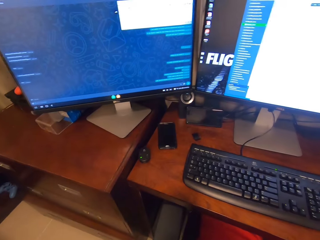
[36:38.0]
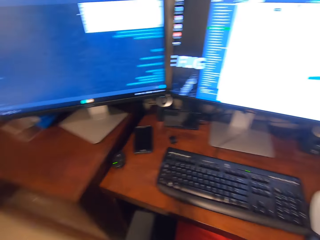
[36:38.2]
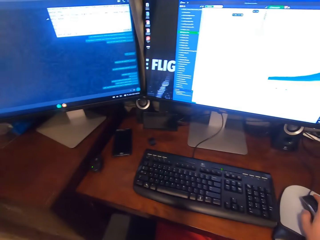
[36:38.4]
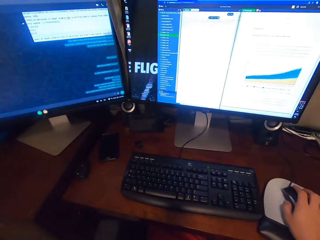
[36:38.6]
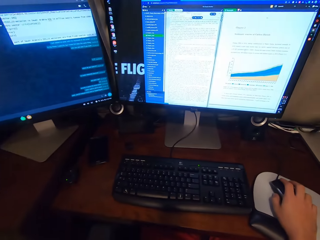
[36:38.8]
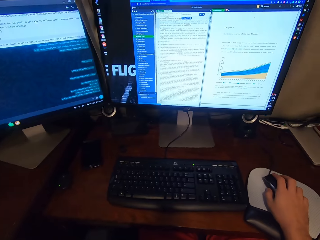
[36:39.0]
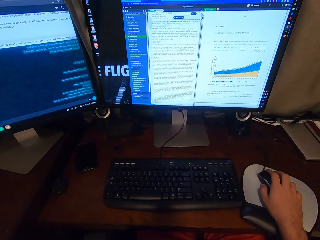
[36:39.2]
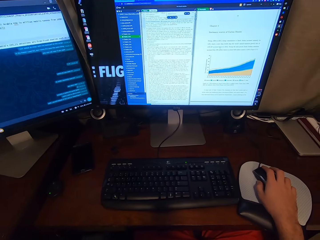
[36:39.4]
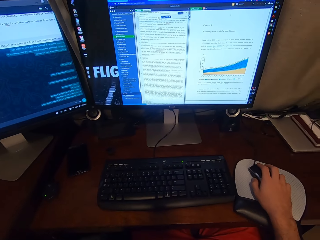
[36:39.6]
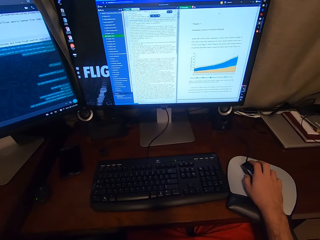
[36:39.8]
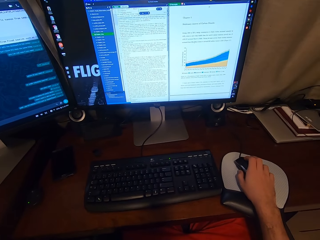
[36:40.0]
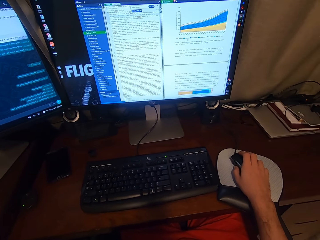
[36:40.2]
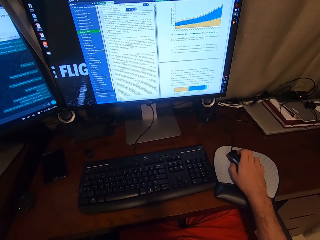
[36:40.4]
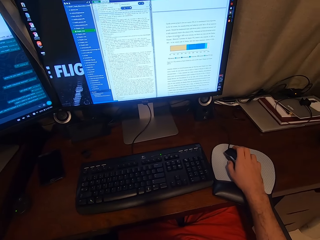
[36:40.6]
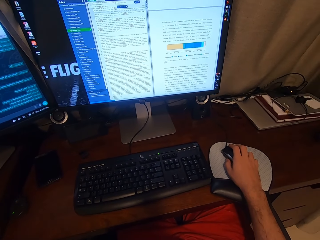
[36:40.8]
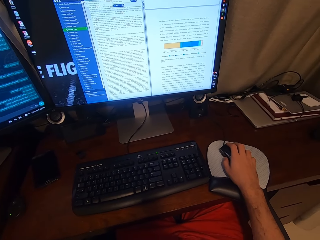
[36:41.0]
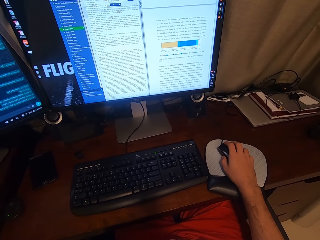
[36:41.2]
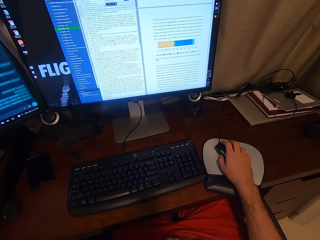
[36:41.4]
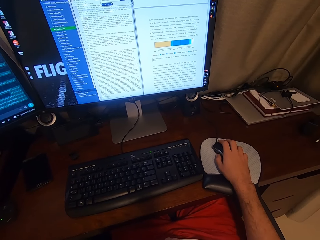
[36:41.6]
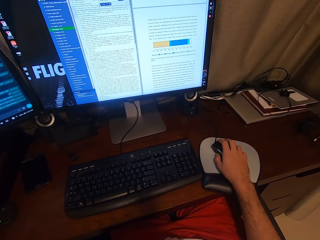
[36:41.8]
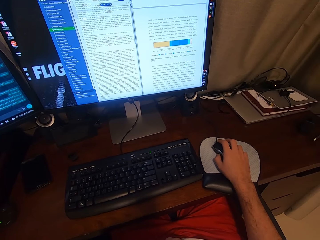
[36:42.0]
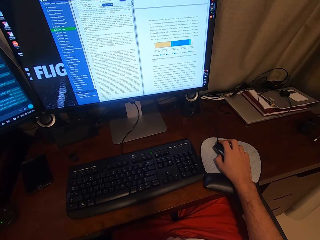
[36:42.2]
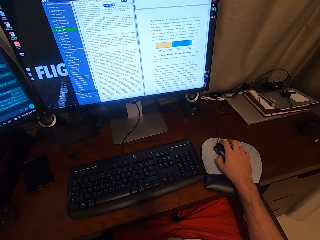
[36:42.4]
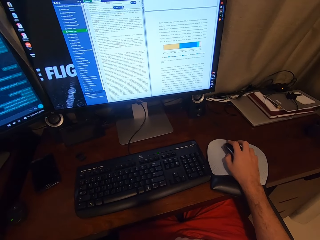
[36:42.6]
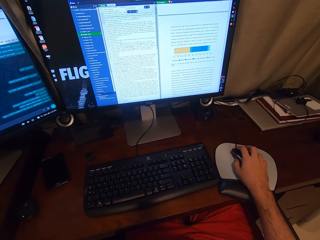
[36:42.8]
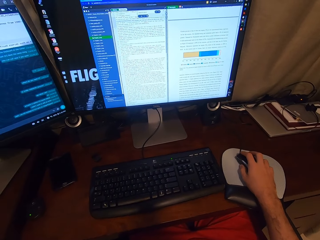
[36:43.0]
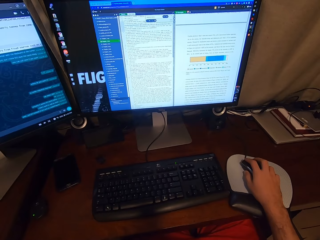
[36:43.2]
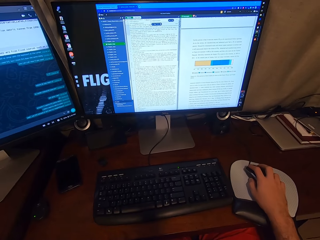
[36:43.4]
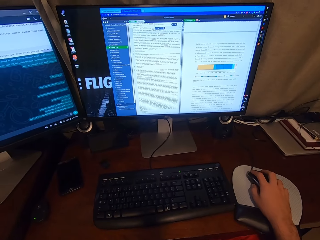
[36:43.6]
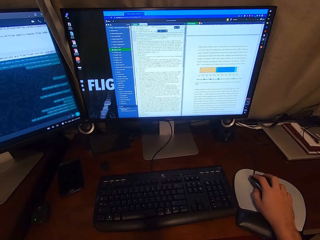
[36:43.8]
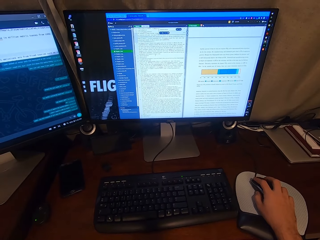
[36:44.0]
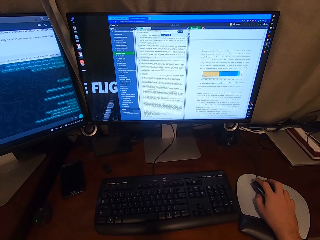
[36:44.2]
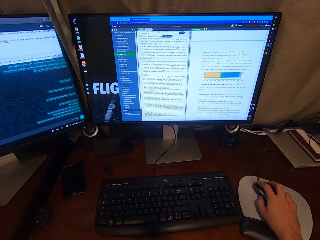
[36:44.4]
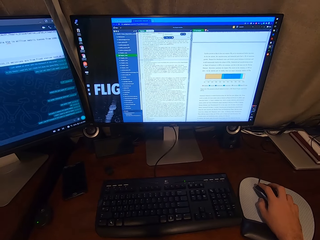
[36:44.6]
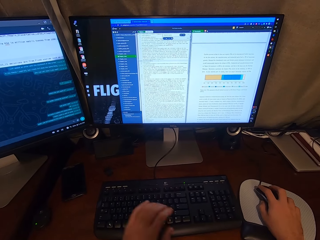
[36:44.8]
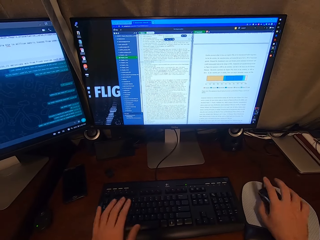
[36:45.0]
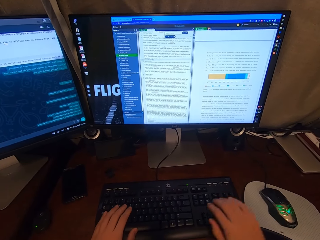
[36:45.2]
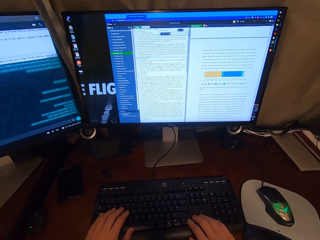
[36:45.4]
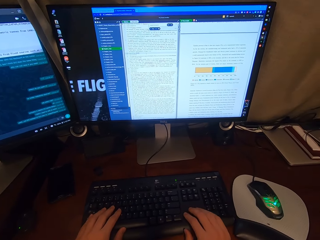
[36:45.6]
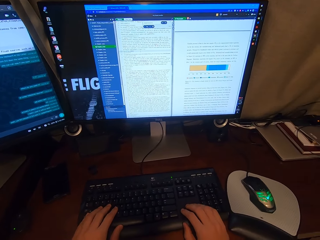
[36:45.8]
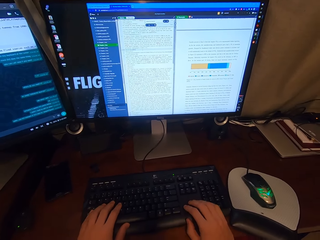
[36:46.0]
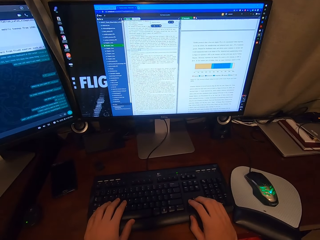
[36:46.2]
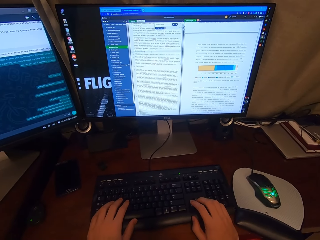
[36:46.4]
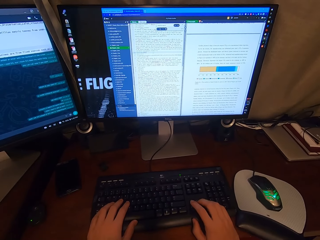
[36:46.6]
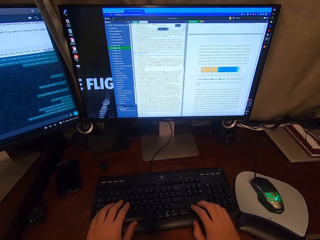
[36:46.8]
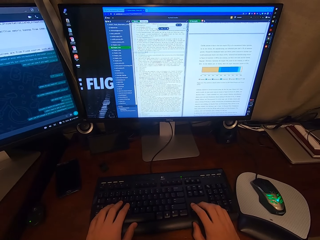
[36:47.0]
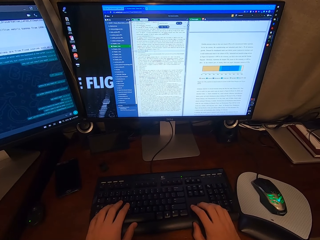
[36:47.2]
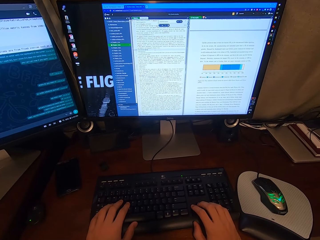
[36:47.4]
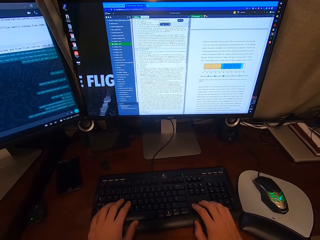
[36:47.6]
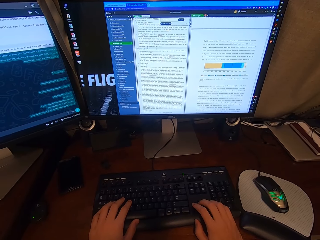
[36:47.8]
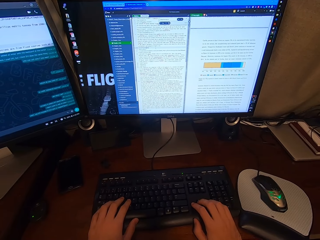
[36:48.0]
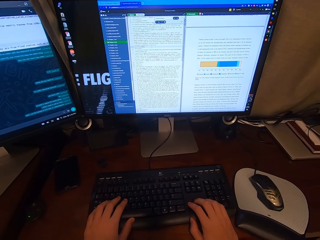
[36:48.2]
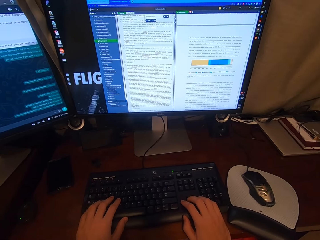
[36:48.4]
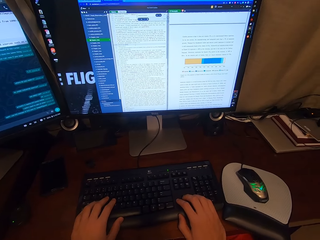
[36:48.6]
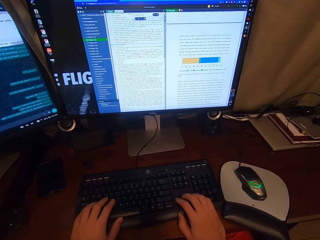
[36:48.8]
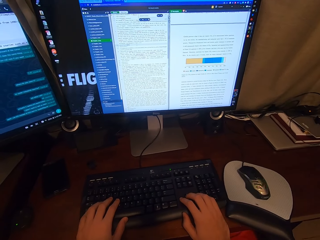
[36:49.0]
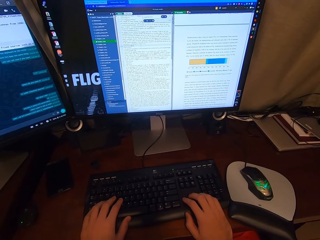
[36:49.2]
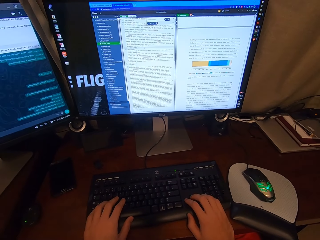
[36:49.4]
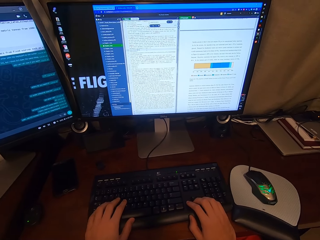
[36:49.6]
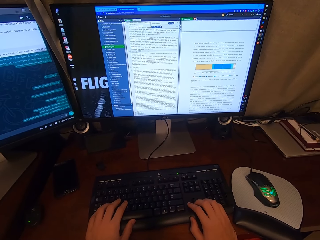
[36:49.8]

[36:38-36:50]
The camera wearer types on the keyboard attached to the desktop computer with his hands. He looks at the computer.

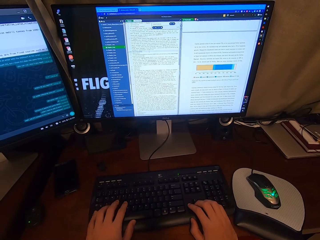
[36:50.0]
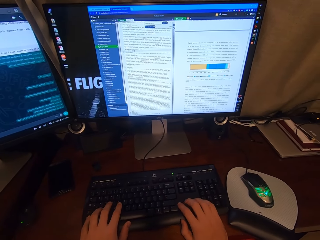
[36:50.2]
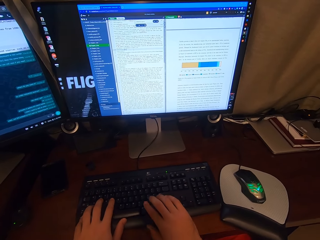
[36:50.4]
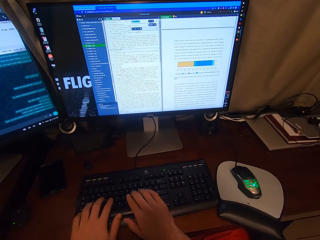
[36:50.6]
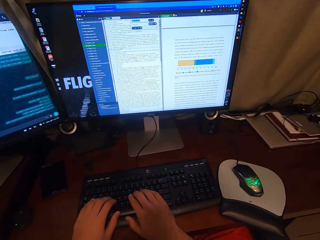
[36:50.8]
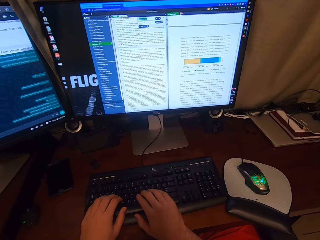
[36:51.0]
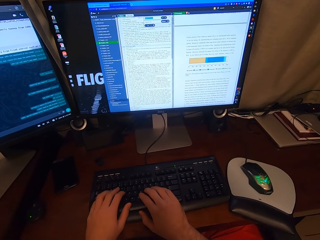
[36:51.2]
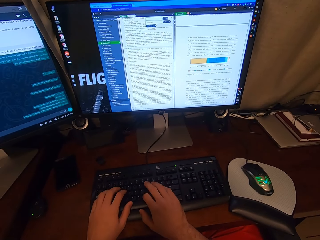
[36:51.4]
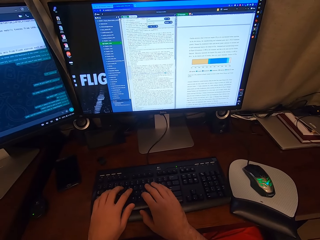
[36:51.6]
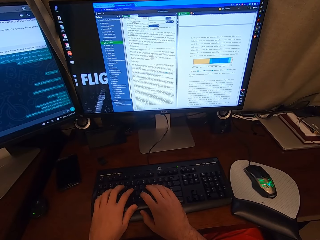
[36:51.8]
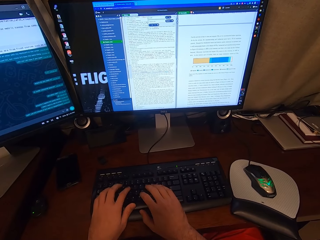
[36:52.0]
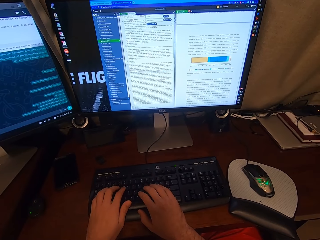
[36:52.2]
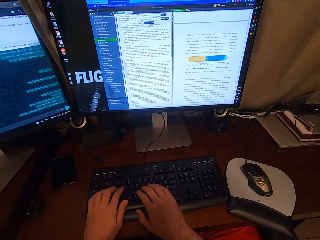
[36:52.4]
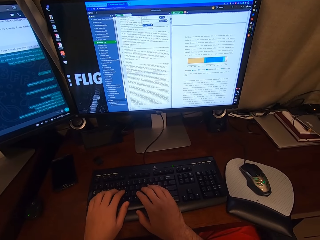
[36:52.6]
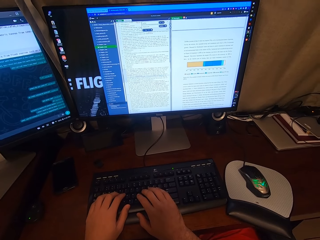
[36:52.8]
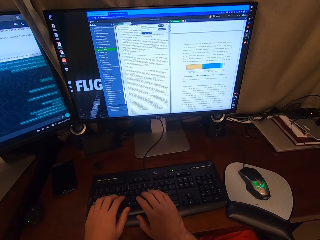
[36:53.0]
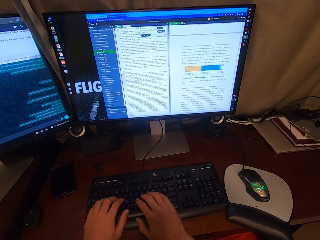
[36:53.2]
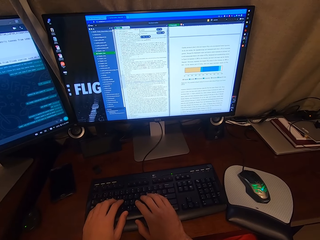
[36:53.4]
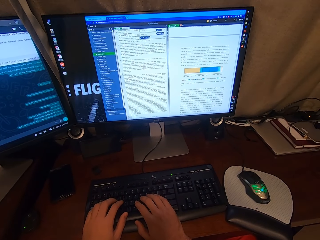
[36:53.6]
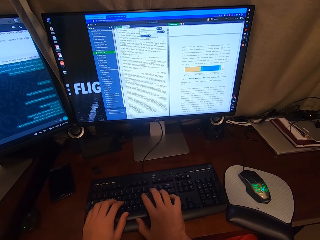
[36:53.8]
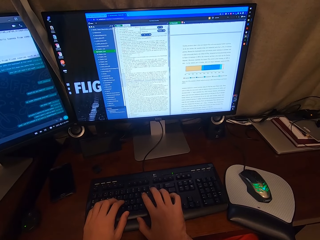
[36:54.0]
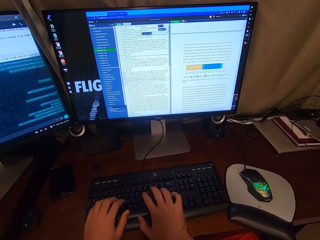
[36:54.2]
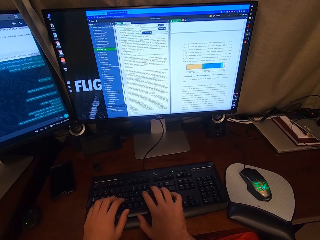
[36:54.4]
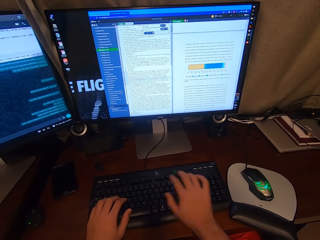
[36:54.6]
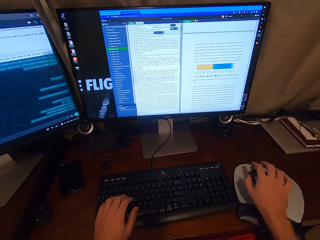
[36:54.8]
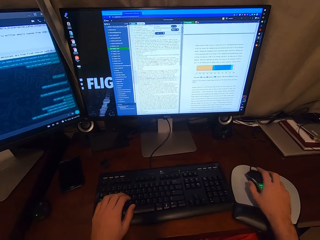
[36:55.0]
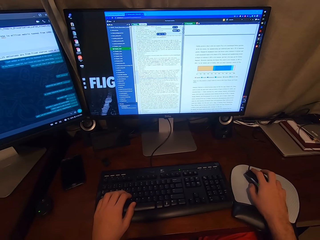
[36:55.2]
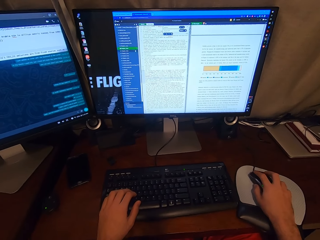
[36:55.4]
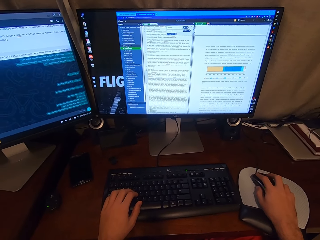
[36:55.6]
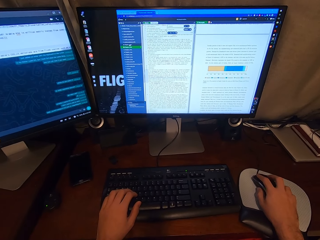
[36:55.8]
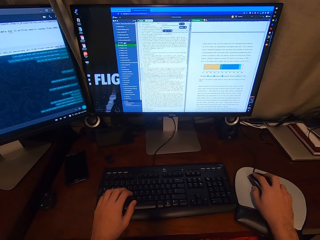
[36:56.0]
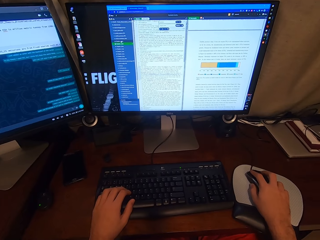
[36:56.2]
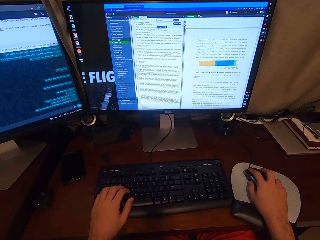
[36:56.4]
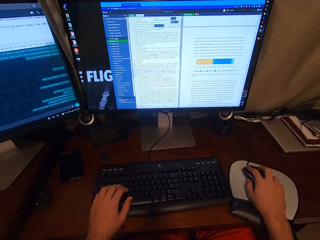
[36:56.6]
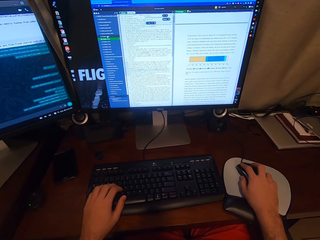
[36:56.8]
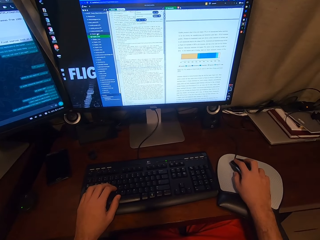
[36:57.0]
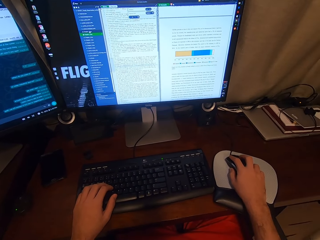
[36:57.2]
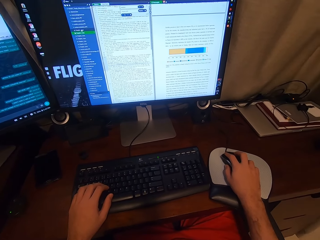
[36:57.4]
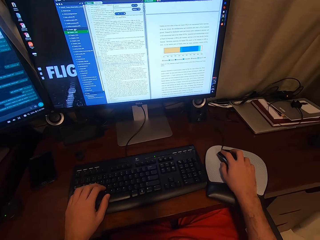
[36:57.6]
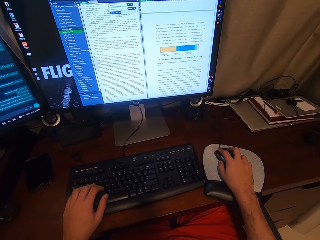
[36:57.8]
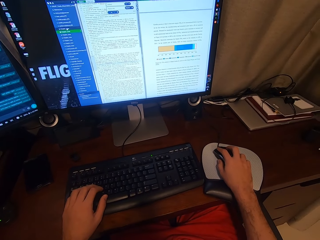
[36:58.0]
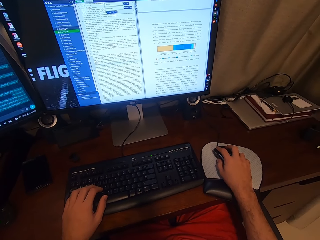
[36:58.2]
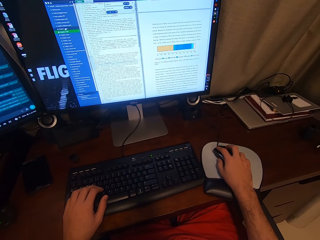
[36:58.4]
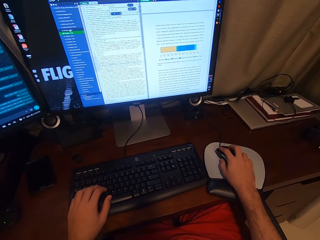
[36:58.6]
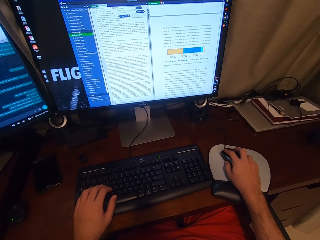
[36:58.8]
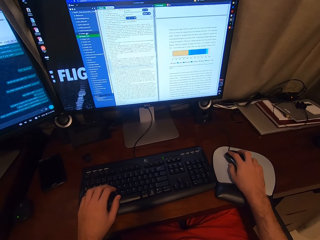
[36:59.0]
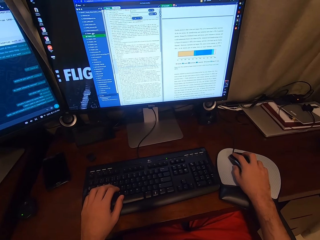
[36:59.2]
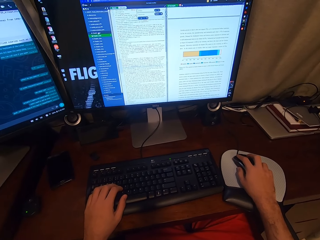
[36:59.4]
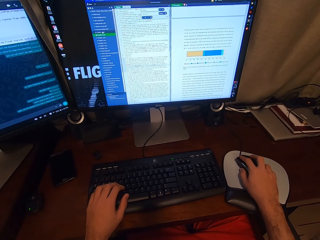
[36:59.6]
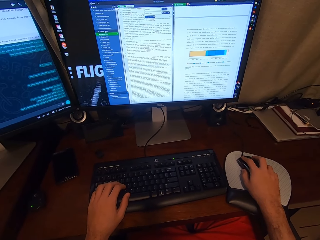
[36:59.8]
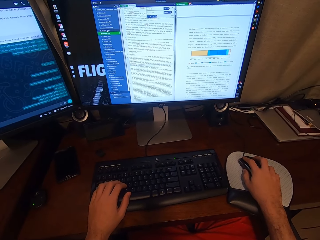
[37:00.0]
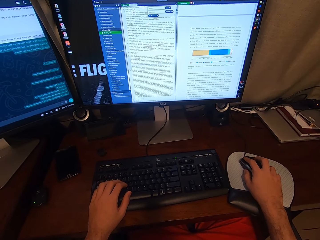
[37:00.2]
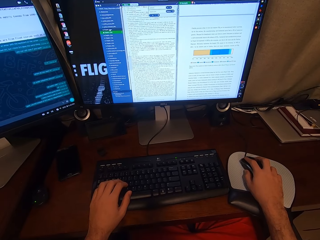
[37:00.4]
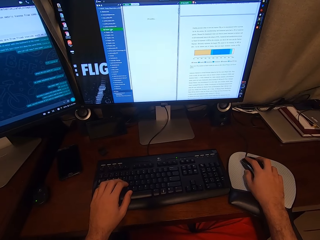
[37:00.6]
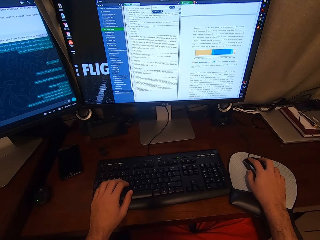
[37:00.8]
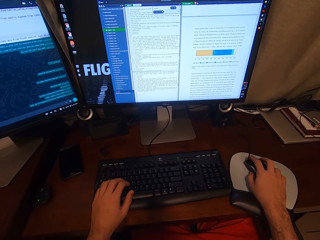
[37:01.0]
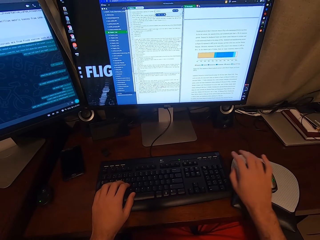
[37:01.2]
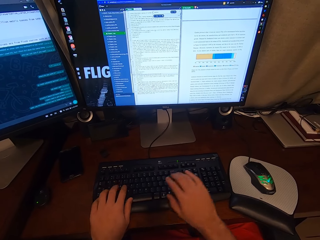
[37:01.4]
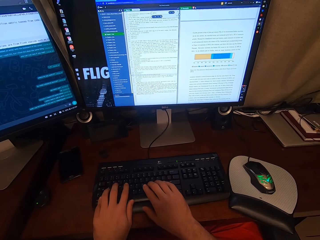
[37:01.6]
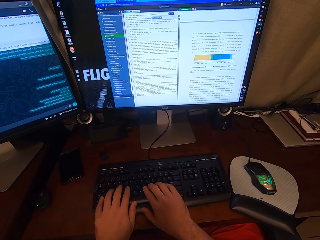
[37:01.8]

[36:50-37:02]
The camera wearer types on the computer. He holds the USB mouse attached to the desktop computer with his right hand. He looks at the computer. He clicks on the USB mouse attached to the desktop computer with his right hand.
